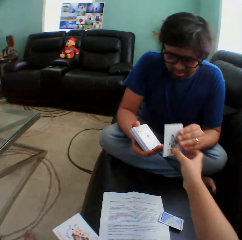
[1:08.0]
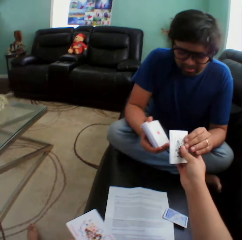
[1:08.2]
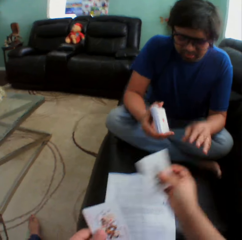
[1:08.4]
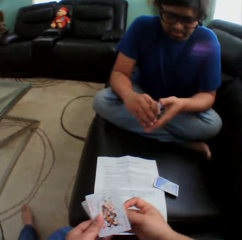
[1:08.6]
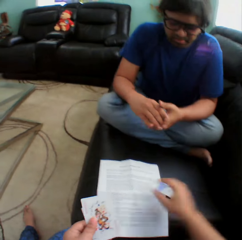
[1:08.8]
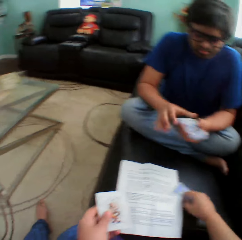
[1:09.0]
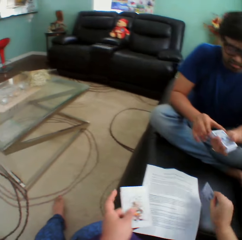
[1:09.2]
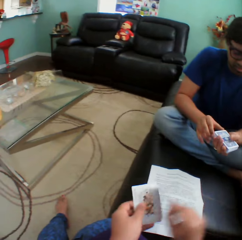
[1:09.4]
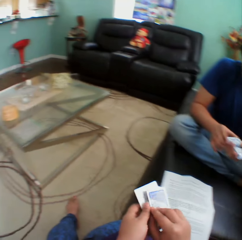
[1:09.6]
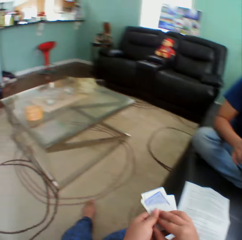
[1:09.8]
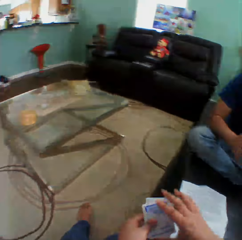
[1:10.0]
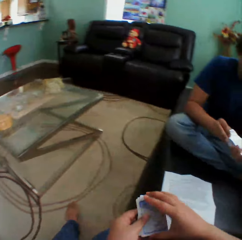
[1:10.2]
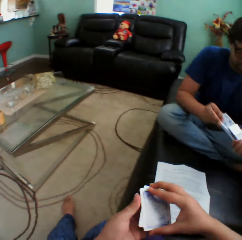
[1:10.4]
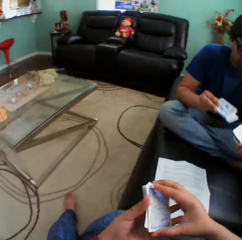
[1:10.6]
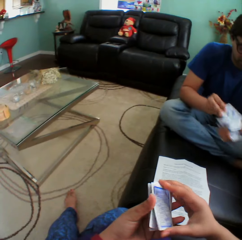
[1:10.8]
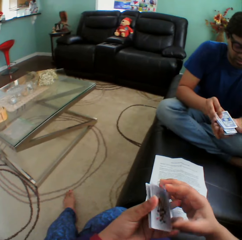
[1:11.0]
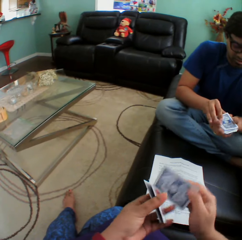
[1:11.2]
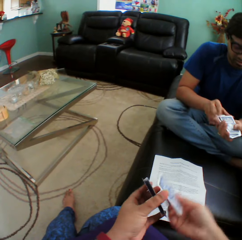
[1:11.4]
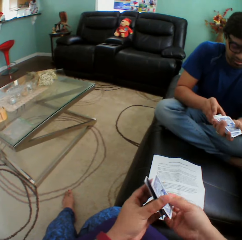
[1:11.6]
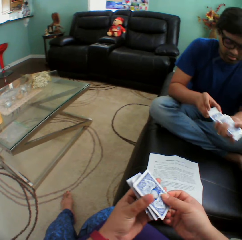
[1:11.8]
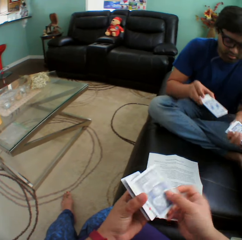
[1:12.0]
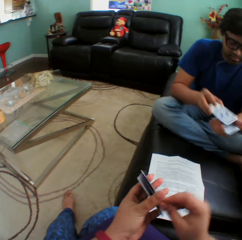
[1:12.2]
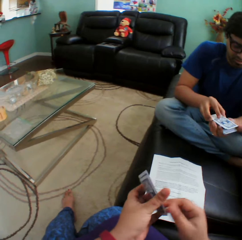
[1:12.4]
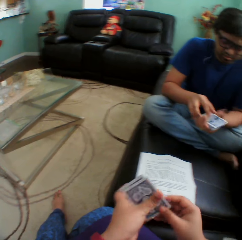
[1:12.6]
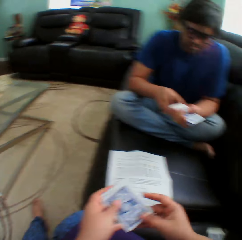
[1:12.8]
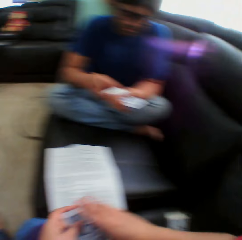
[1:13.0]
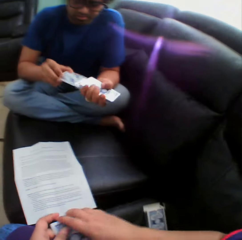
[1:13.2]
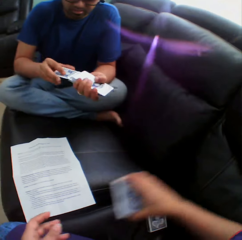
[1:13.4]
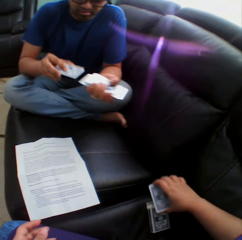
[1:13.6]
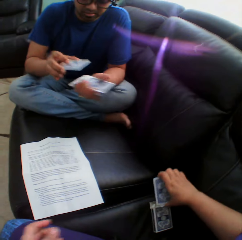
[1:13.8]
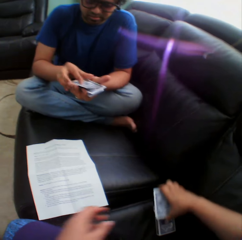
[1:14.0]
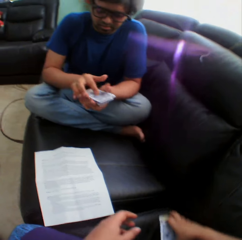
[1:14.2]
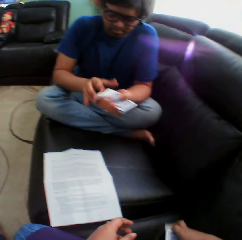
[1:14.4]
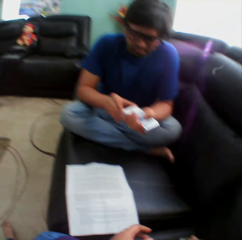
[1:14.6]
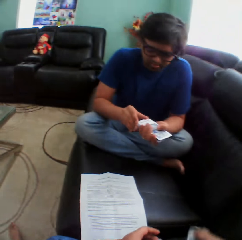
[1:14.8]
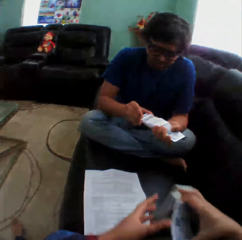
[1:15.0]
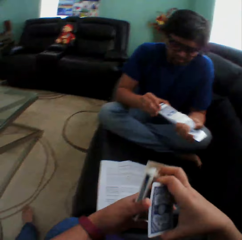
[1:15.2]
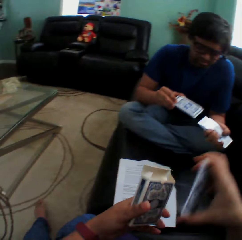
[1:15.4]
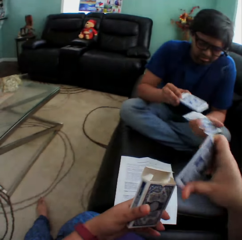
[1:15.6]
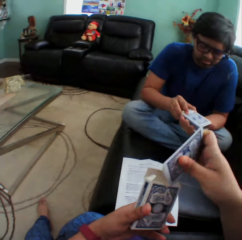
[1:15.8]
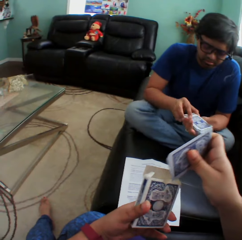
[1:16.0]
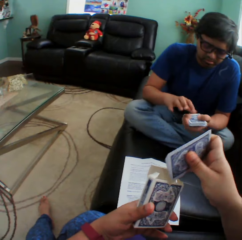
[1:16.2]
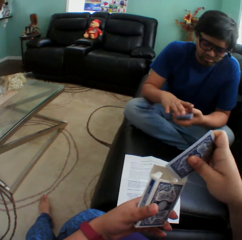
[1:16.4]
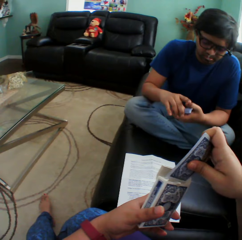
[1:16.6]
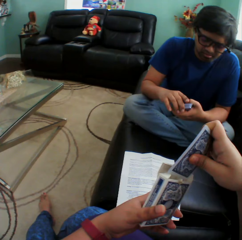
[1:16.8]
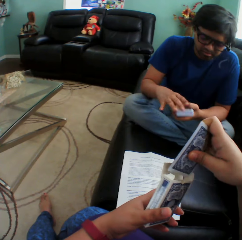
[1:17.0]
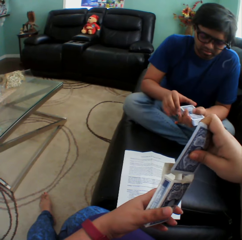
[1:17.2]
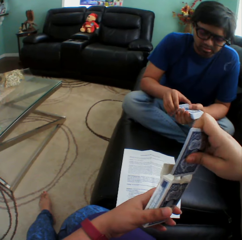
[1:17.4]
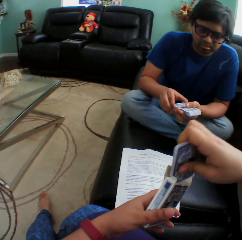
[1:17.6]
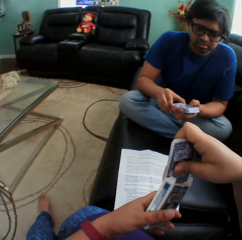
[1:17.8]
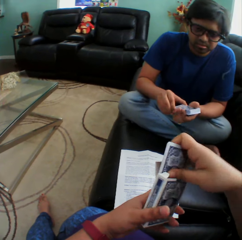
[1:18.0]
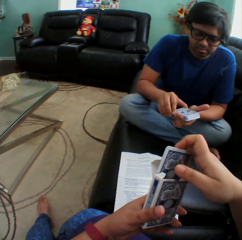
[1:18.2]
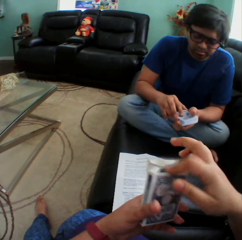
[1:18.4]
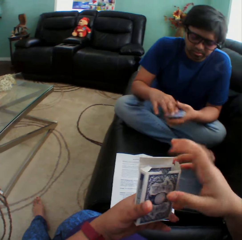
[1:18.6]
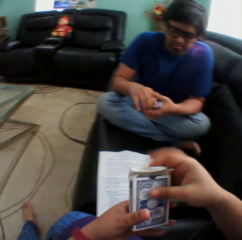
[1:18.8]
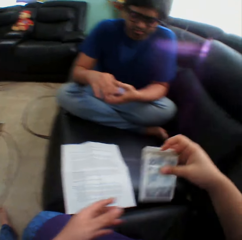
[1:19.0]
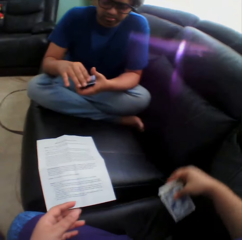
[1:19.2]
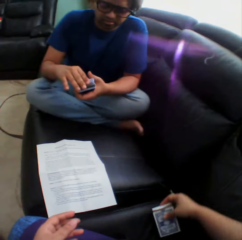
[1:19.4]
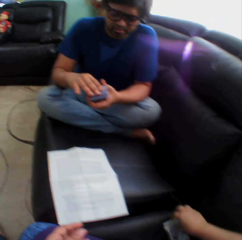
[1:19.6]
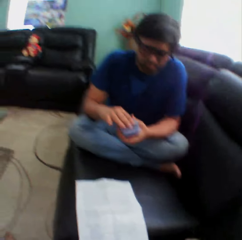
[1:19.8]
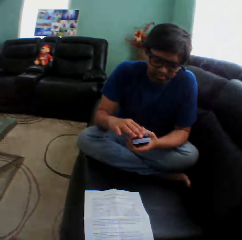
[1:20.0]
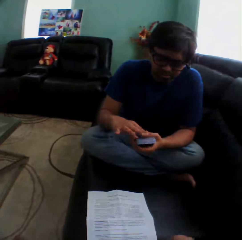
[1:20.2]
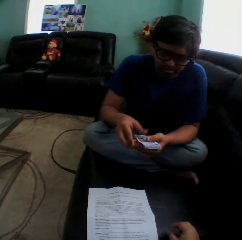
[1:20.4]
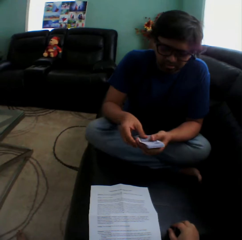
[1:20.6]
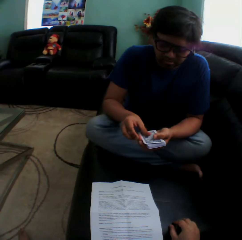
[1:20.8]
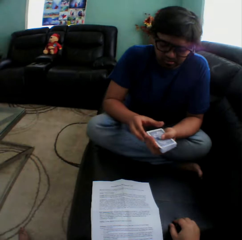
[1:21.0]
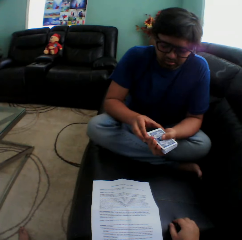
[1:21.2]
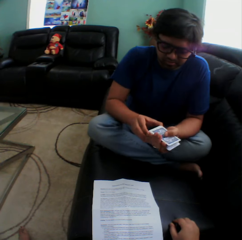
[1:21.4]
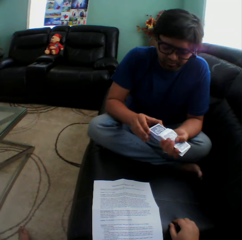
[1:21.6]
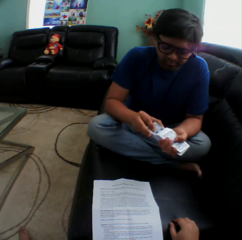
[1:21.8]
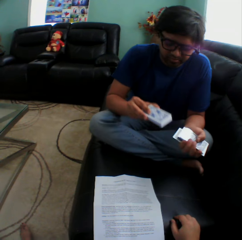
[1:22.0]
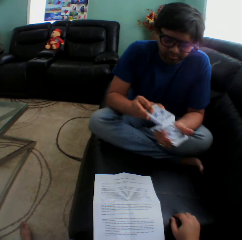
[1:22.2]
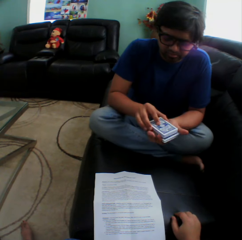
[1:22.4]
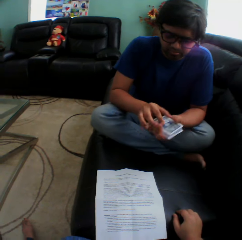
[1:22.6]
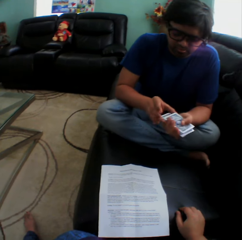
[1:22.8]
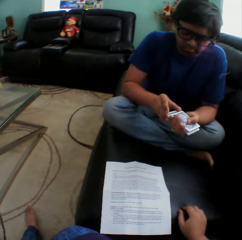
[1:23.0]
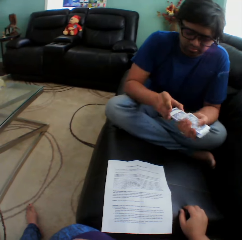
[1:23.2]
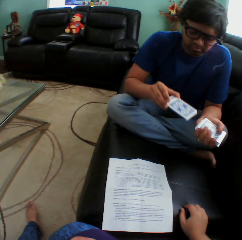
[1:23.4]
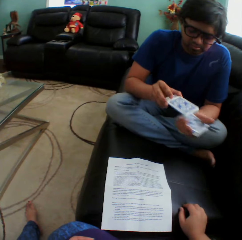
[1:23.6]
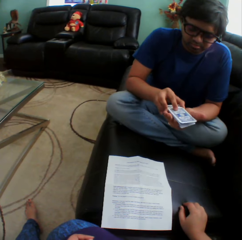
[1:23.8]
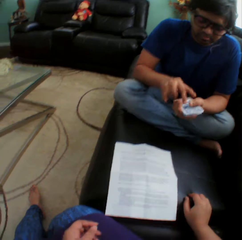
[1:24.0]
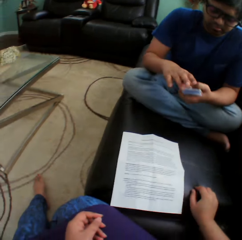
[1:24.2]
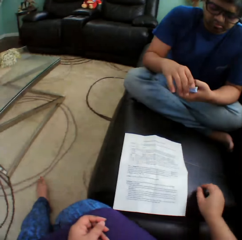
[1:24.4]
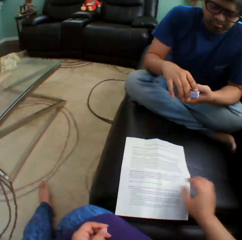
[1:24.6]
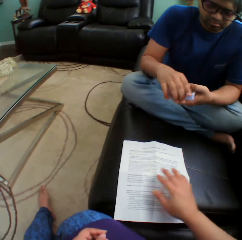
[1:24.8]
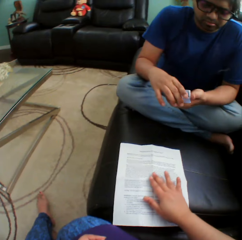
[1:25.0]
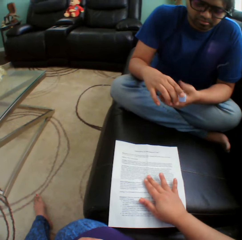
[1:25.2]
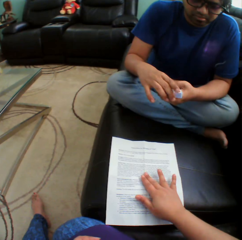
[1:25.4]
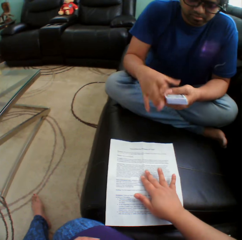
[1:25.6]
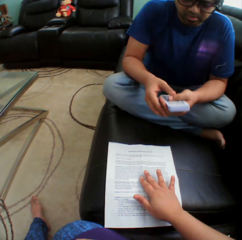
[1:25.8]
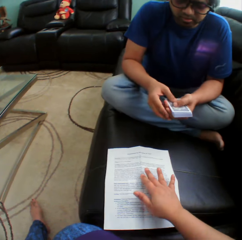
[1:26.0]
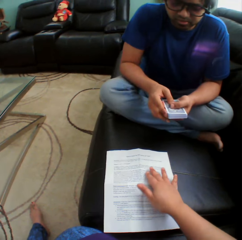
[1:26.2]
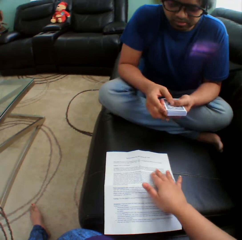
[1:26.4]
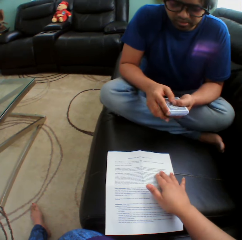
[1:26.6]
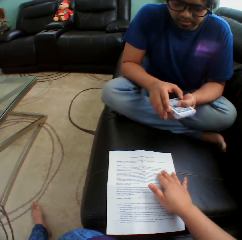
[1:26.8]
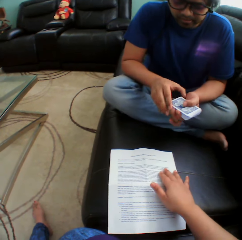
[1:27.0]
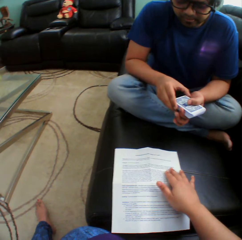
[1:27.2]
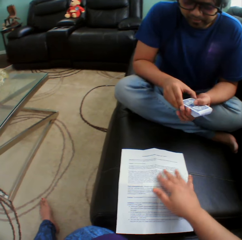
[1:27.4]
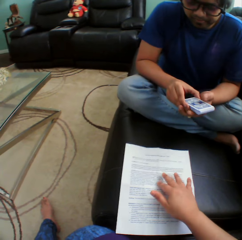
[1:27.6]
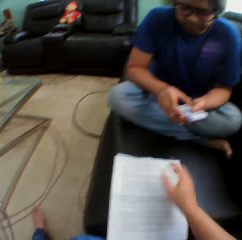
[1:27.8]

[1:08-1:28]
The camera wearer picks up a playing card on the couch. A man mixes cards in a hand. The camera wearer arranges cards in a hand. They hold the playing cards. They turn to the side. They pick up a box or pack on the couch. They put a playing card on the couch. They turn to the side. The man shuffles the playing cards. The camera wearer puts the playing cards in the pack. They put the box of cards on the couch. The man shuffles the playing cards. The camera wearer touches the paper. They hold the paper on the couch.

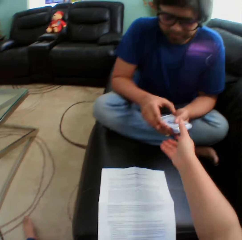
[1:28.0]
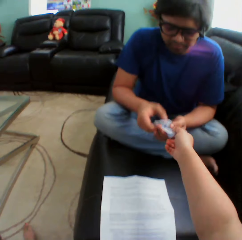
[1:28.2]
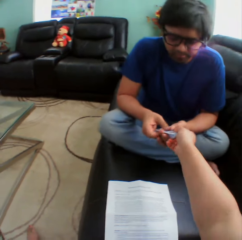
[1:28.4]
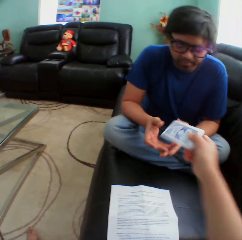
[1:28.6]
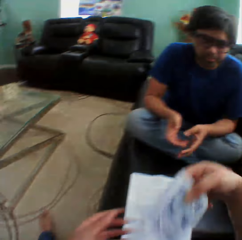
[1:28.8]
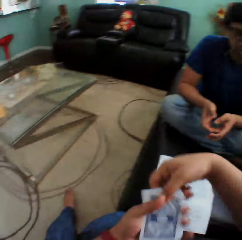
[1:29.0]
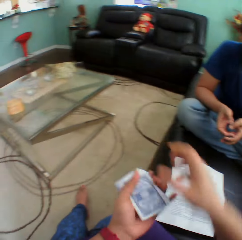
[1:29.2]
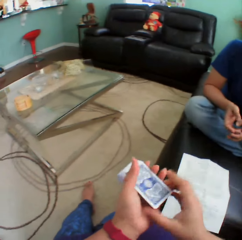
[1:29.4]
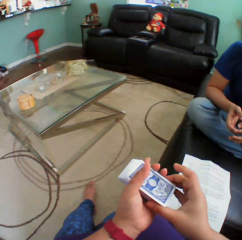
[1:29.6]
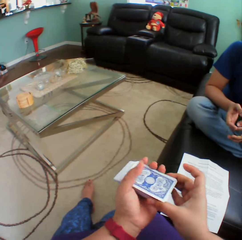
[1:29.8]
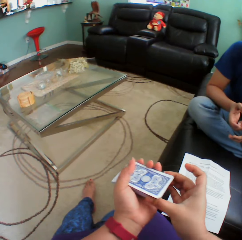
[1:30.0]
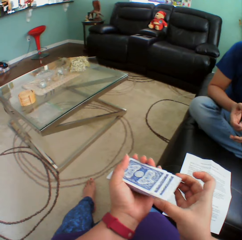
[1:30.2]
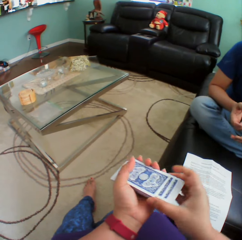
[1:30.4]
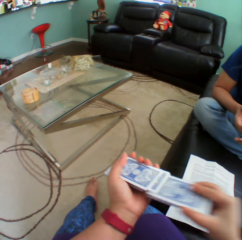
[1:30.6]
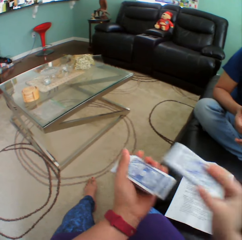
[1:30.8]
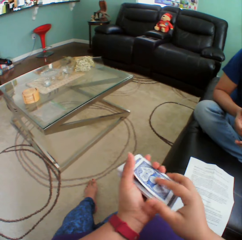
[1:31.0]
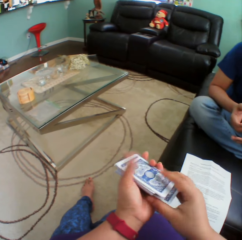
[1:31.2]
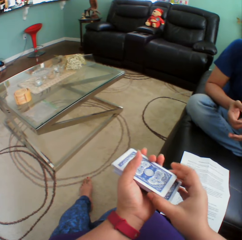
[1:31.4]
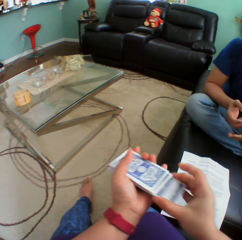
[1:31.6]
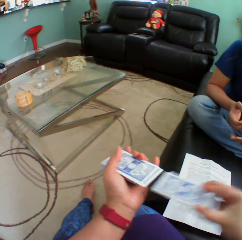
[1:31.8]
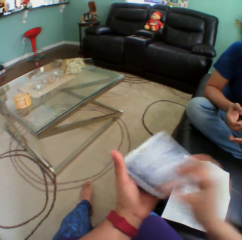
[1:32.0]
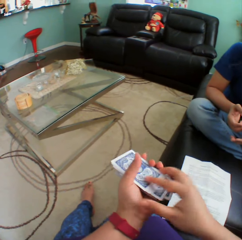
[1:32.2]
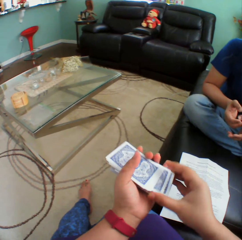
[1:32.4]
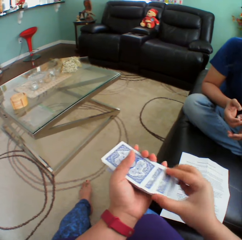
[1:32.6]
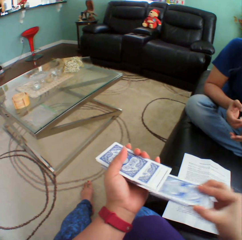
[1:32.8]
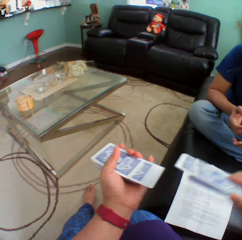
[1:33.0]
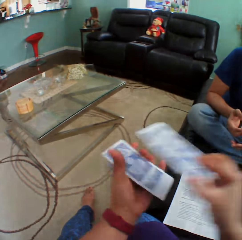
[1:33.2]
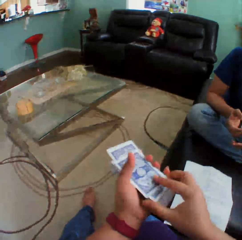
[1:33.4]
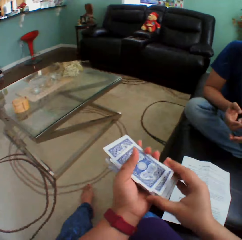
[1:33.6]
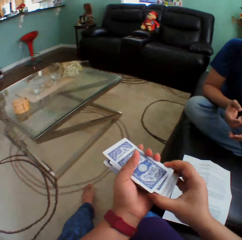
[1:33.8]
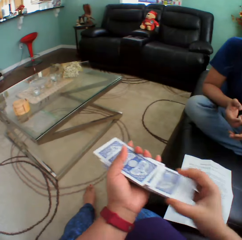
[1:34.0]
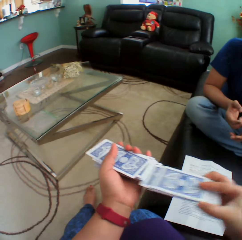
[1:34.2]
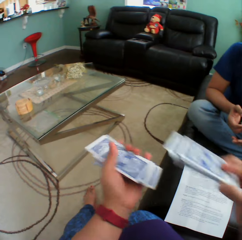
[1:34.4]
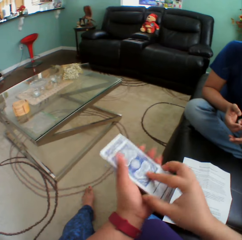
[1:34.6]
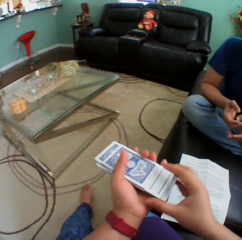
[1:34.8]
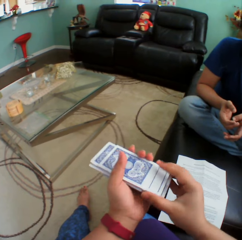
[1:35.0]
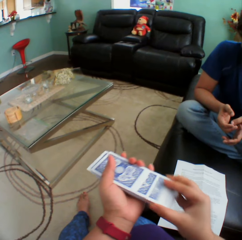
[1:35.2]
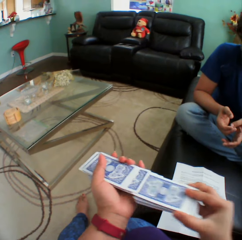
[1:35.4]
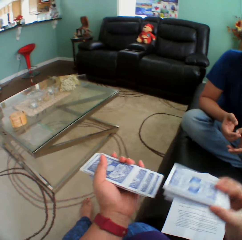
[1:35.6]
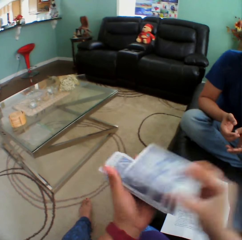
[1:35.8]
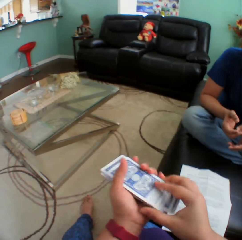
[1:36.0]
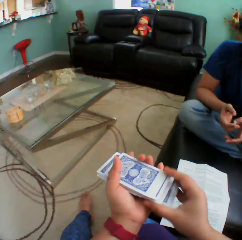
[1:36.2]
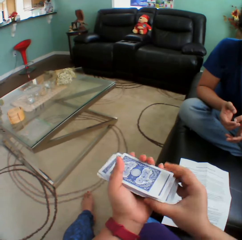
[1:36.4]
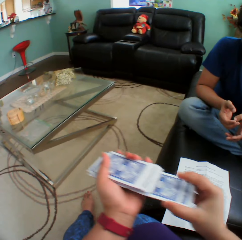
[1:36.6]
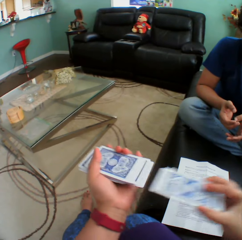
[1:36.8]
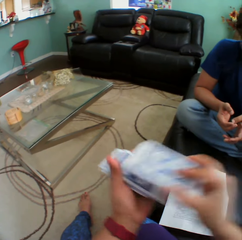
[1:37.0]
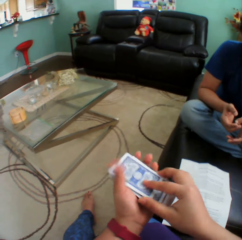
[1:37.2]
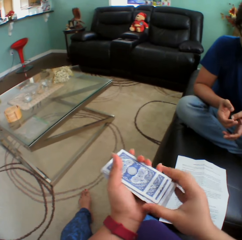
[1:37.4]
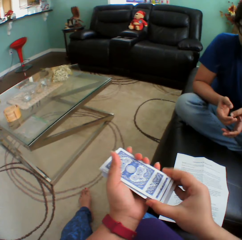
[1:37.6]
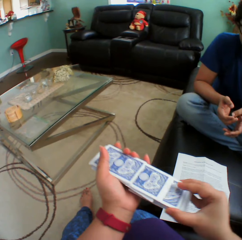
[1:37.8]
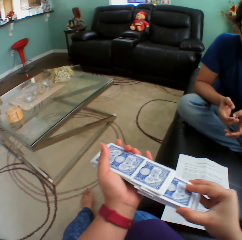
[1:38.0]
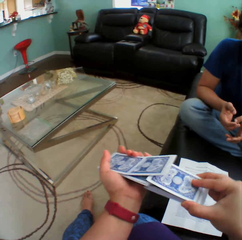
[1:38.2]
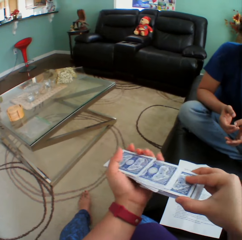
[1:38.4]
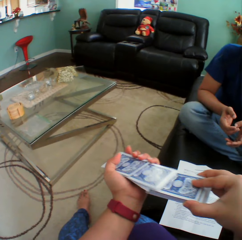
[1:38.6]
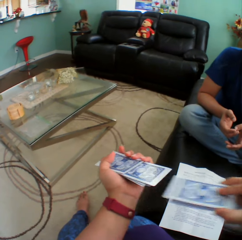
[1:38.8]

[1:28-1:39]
The camera wearer picks up cards from a man. They hold the playing cards. They shuffle the playing cards.
